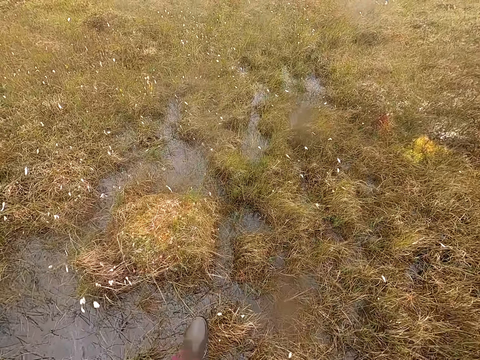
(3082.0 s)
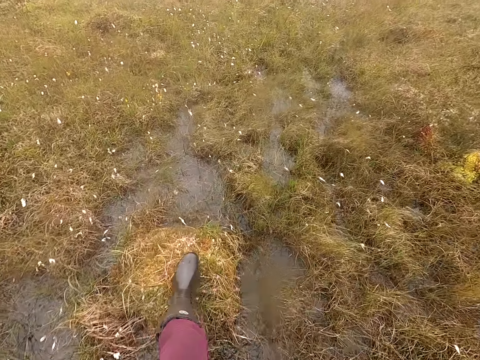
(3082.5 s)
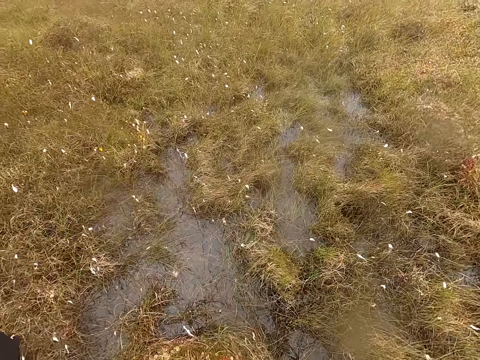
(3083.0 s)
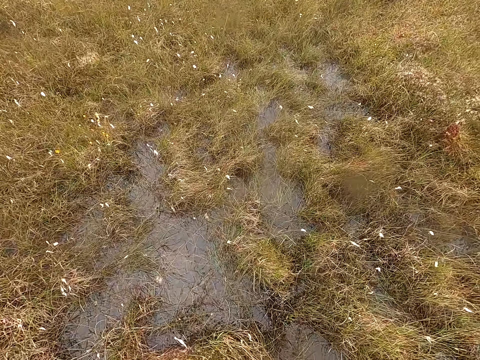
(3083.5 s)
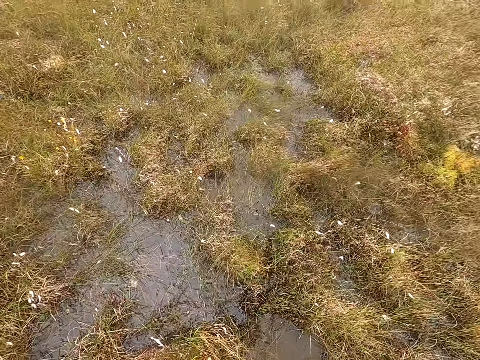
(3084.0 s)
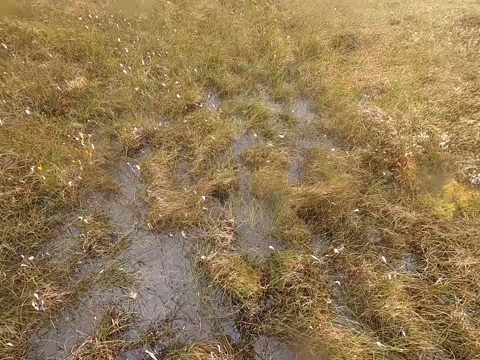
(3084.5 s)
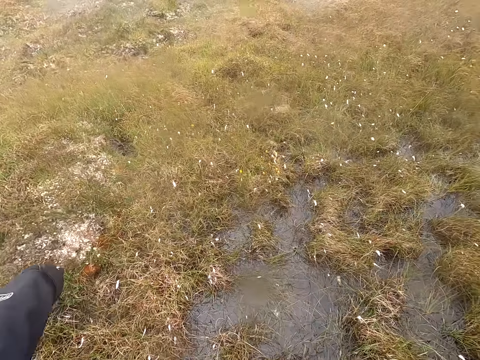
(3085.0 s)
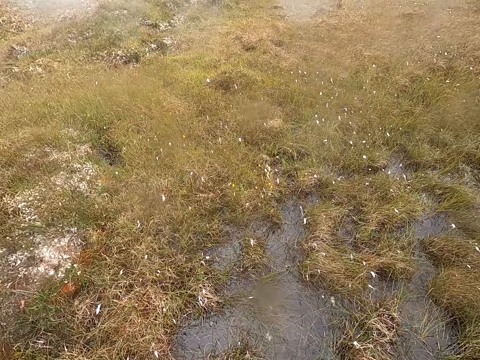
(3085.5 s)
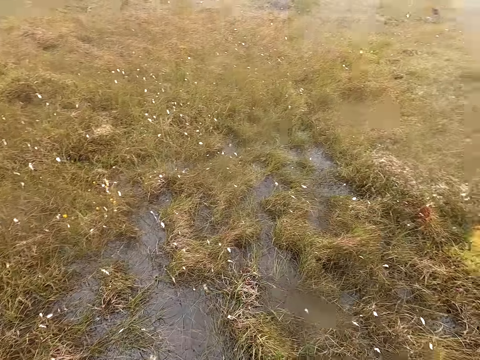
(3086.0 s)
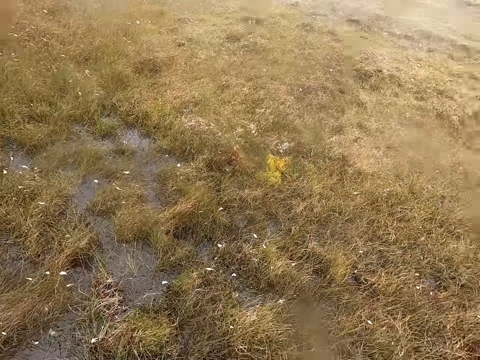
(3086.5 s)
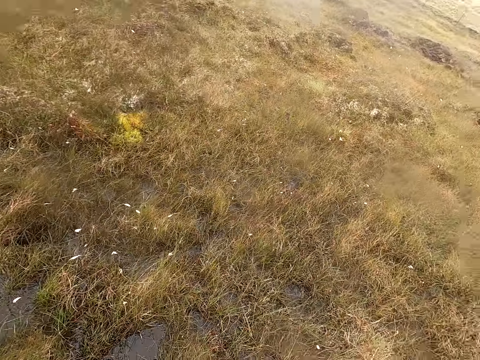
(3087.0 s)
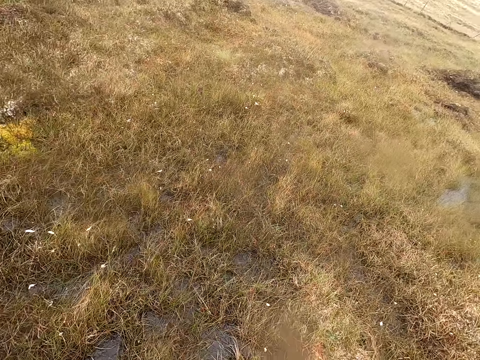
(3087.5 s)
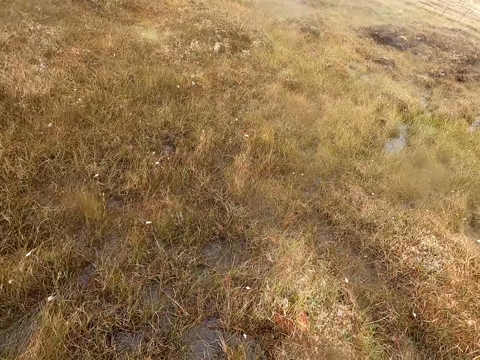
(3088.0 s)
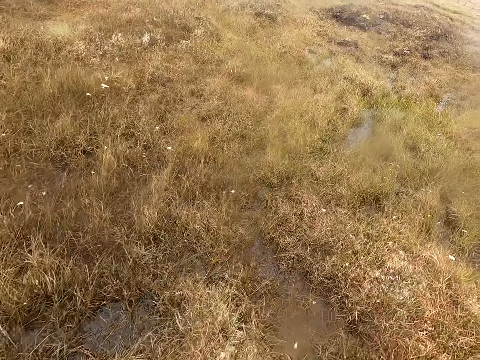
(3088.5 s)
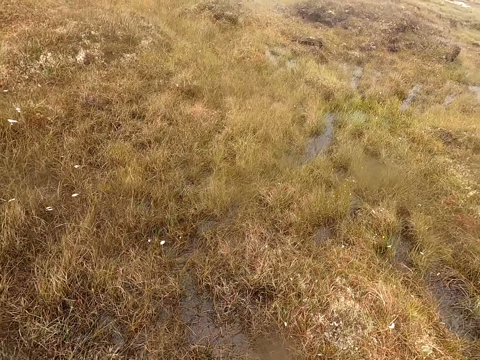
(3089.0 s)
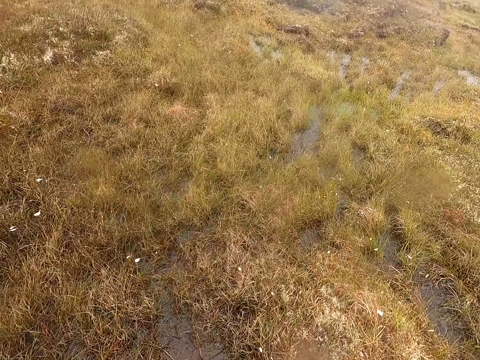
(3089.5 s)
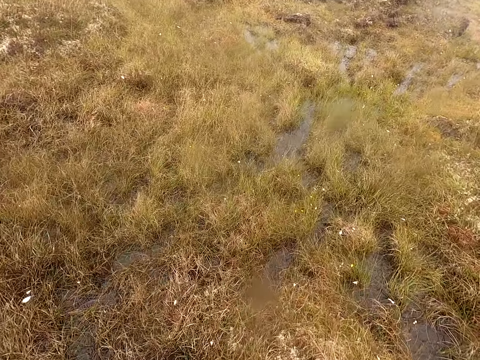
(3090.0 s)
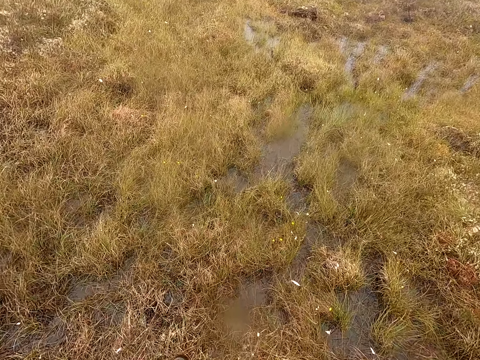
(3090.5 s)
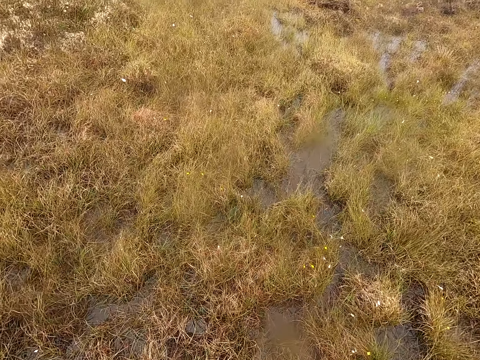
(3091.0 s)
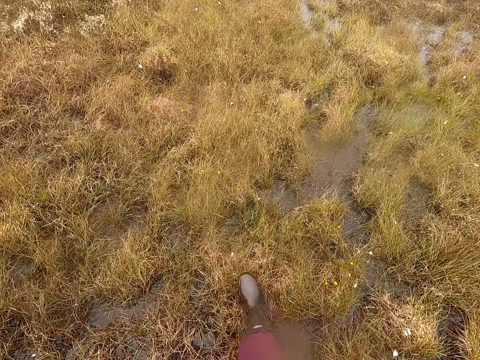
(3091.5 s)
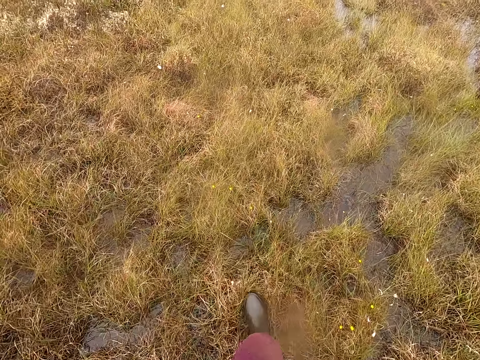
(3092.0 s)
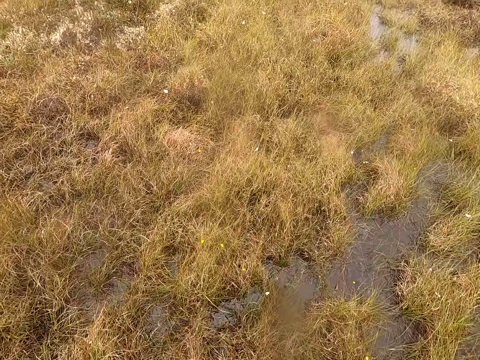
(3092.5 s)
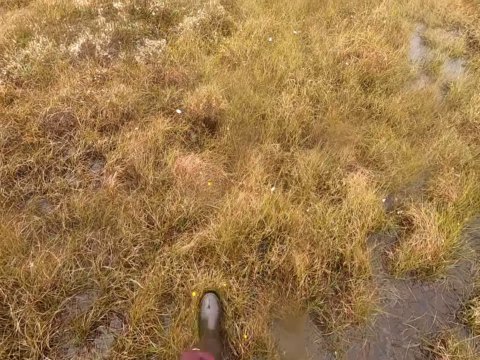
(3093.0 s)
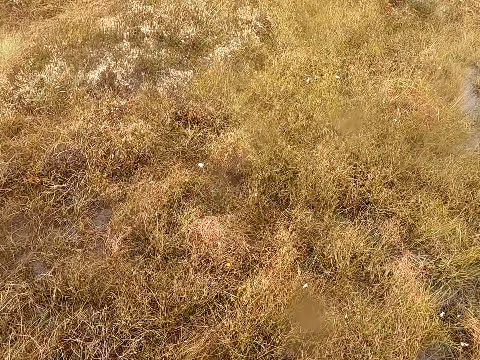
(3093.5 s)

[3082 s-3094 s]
The camera wearer stops walking. They look around. They walk.

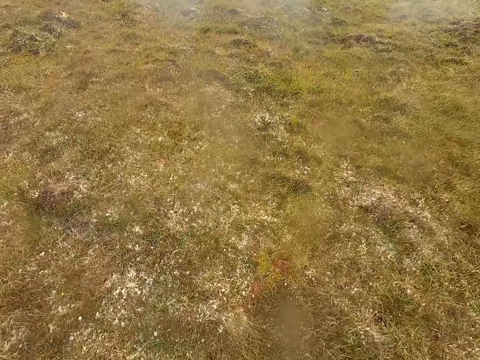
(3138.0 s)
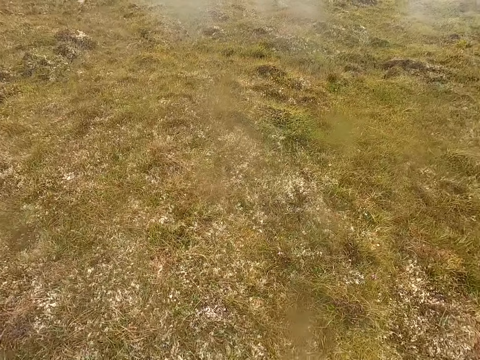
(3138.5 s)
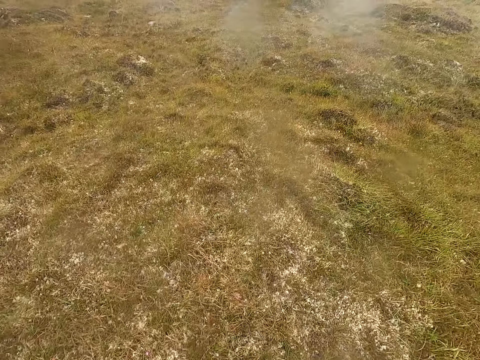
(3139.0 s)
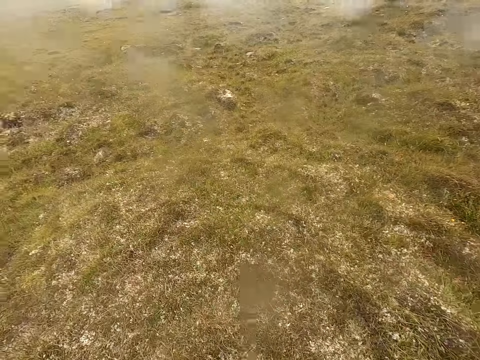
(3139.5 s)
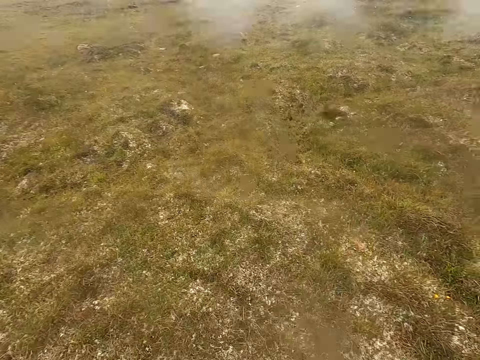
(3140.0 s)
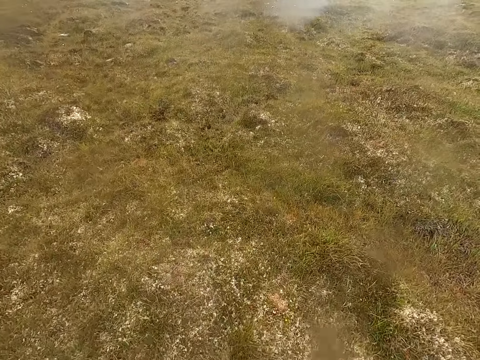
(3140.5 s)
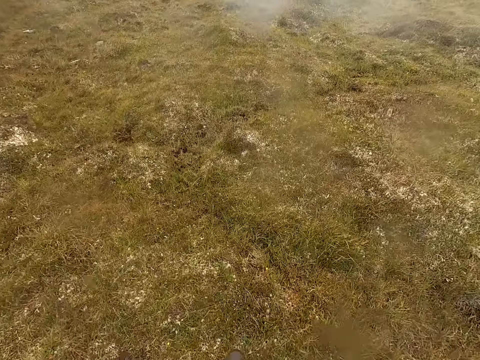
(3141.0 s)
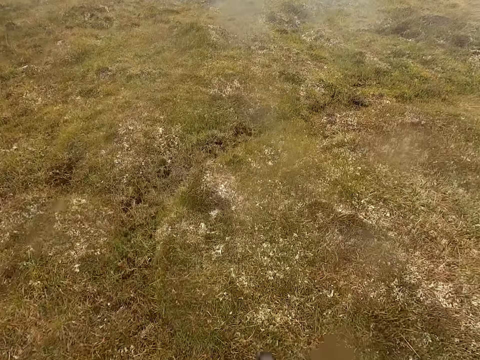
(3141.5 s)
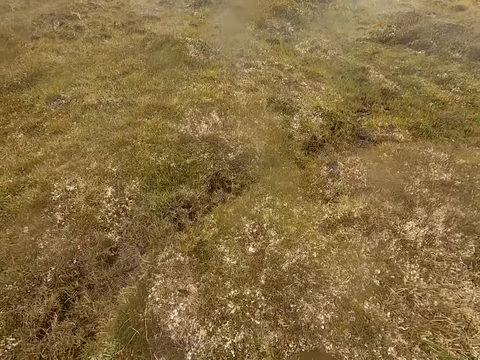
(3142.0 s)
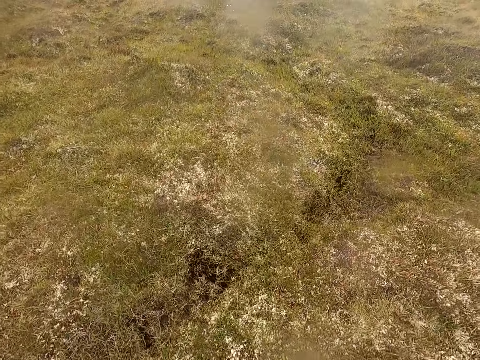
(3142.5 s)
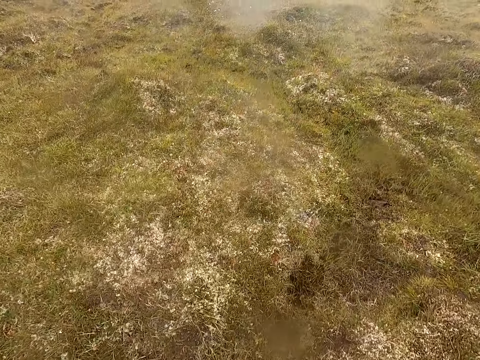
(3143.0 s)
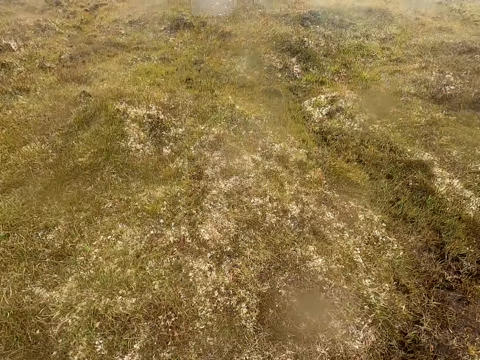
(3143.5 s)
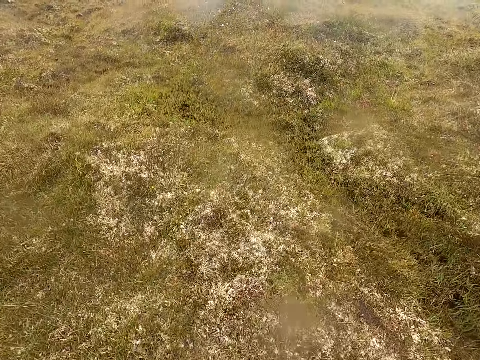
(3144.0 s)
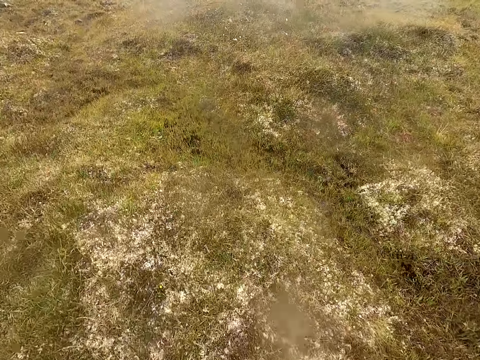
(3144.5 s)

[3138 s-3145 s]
The camera wearer walks and looks around.

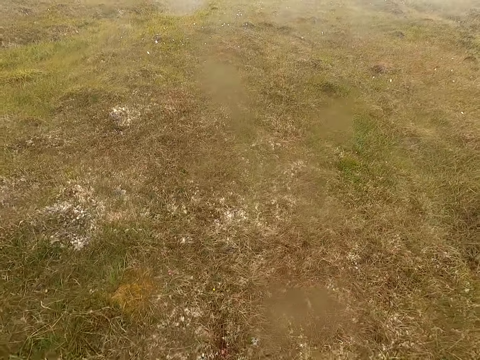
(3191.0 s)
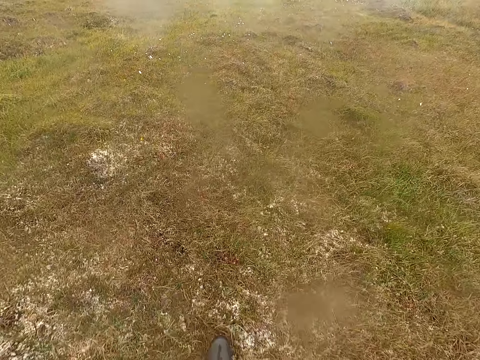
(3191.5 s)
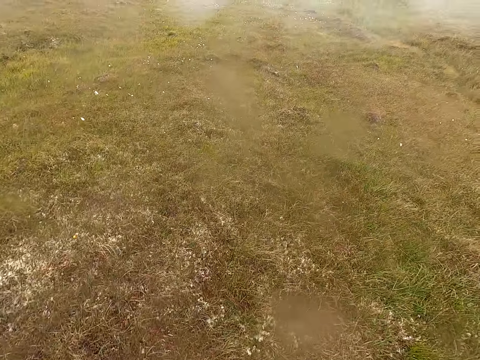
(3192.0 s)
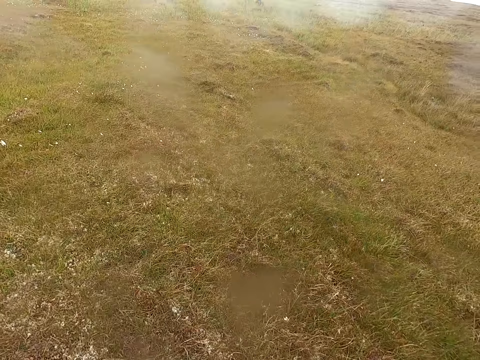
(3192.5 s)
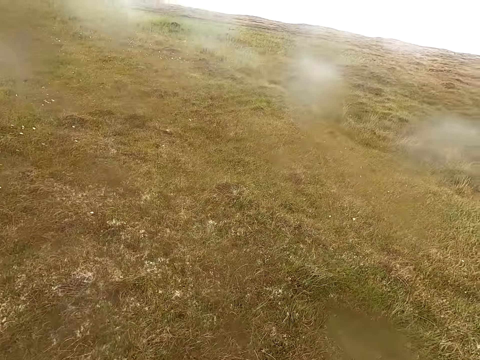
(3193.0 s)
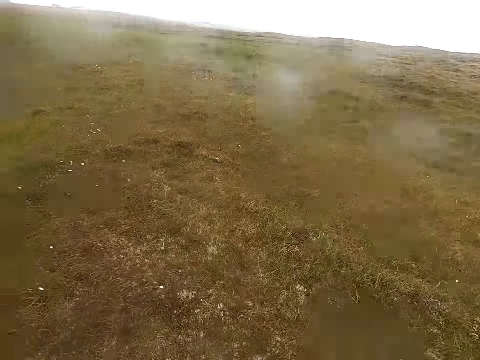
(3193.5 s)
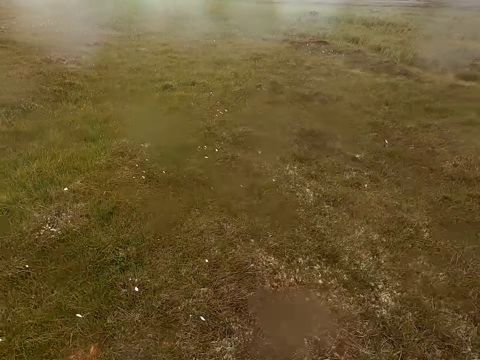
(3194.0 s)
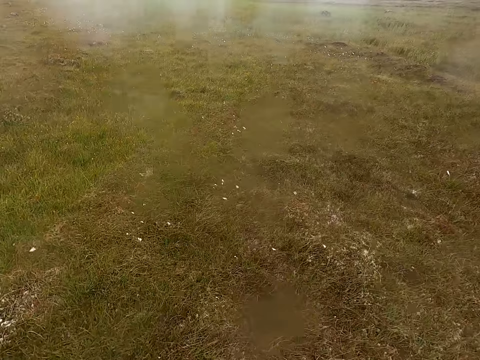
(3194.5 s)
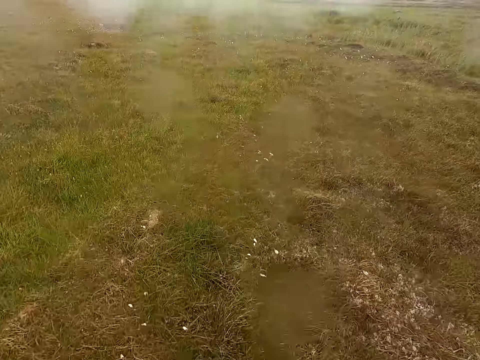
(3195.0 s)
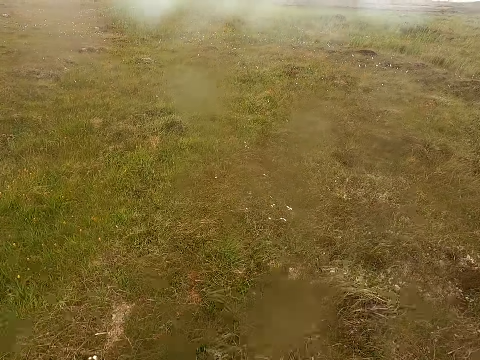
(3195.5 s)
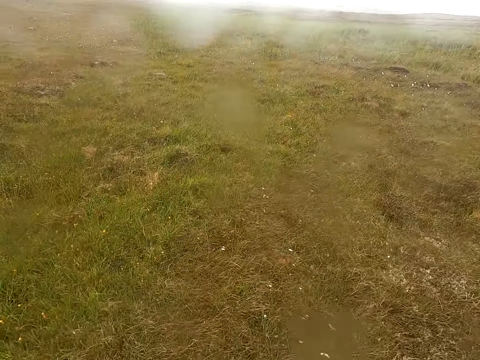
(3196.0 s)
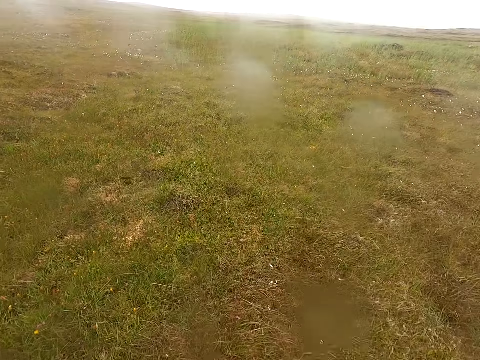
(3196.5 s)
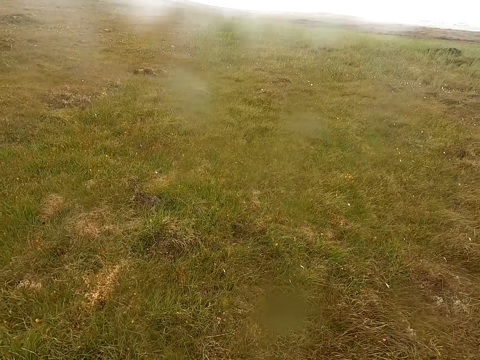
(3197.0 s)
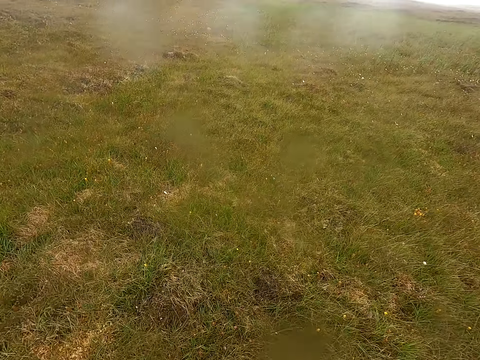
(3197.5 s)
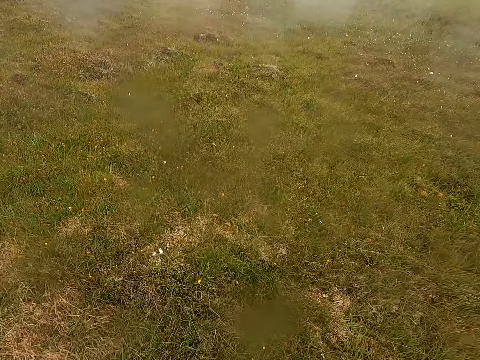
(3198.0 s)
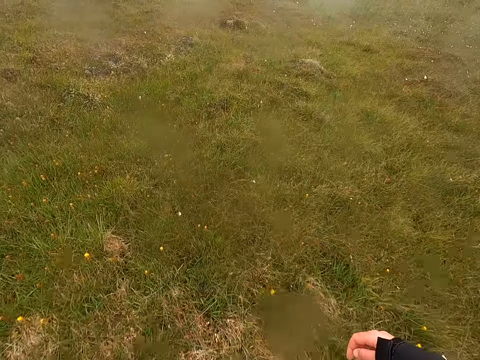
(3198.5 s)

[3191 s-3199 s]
The camera wearer walks and looks around.
